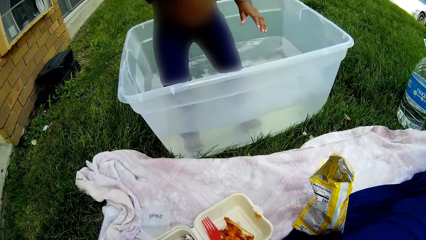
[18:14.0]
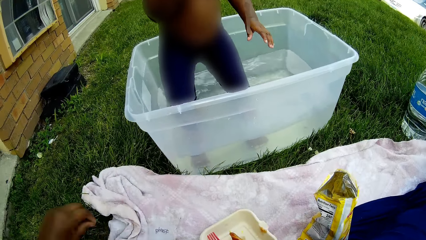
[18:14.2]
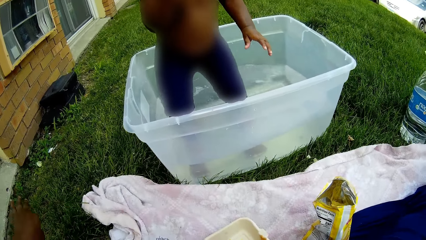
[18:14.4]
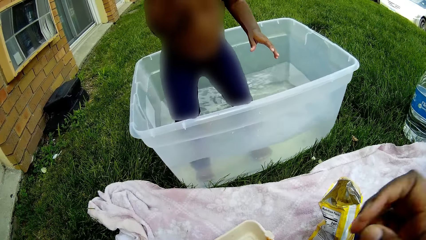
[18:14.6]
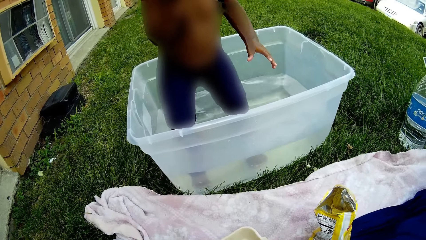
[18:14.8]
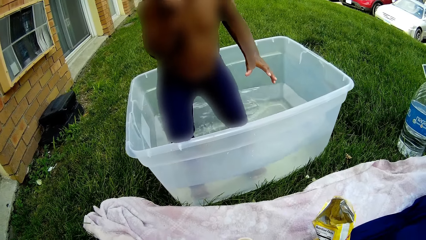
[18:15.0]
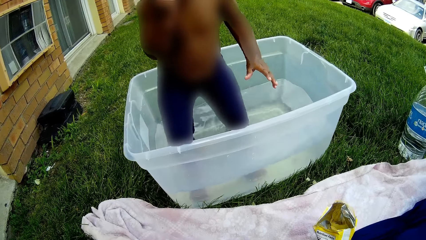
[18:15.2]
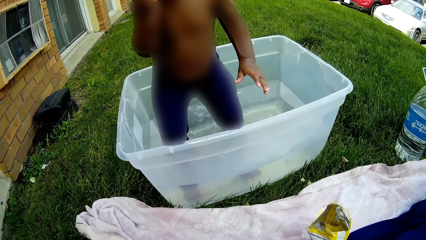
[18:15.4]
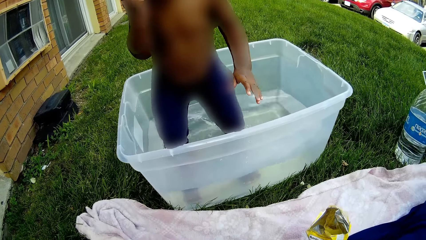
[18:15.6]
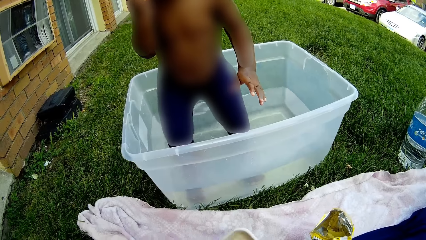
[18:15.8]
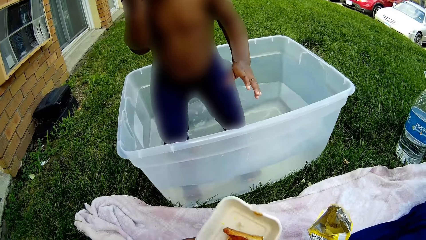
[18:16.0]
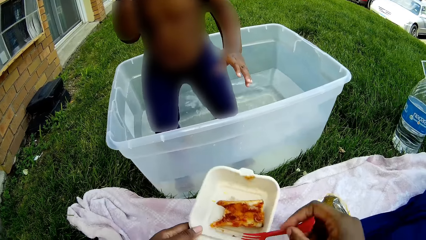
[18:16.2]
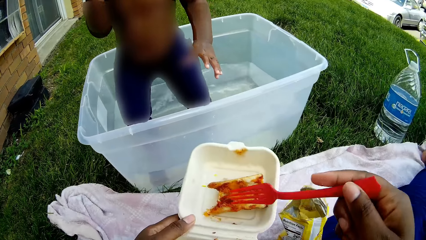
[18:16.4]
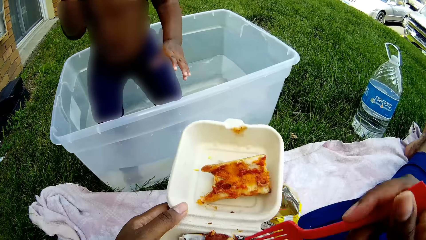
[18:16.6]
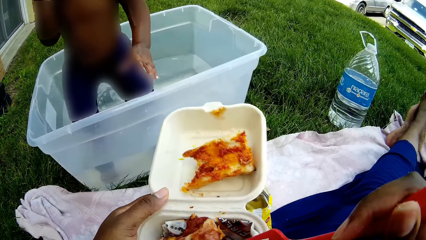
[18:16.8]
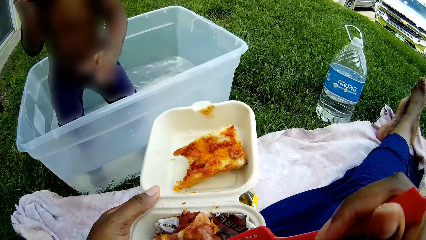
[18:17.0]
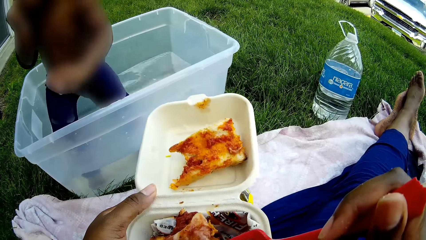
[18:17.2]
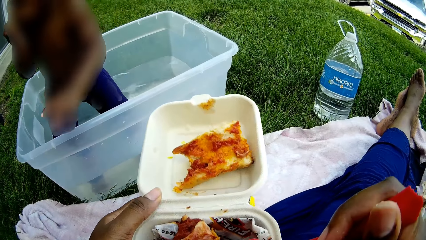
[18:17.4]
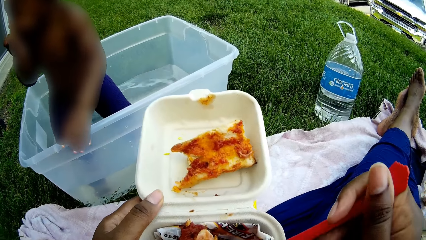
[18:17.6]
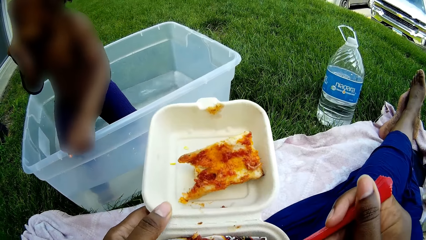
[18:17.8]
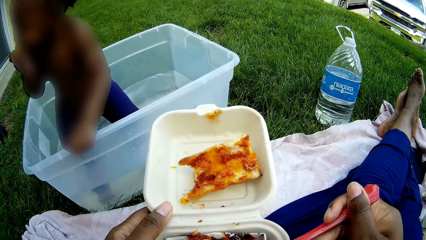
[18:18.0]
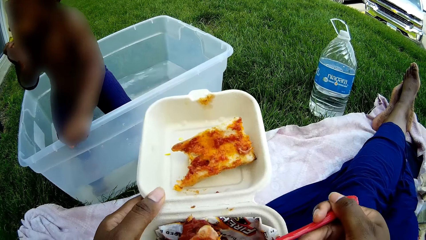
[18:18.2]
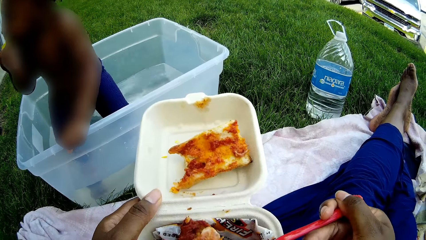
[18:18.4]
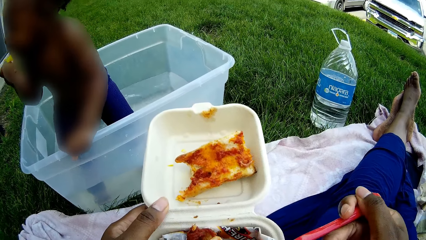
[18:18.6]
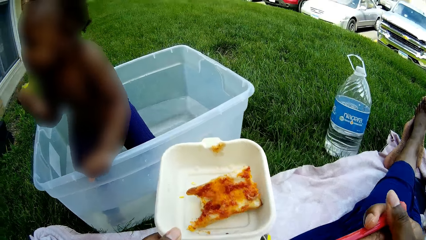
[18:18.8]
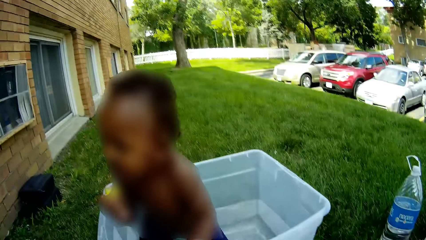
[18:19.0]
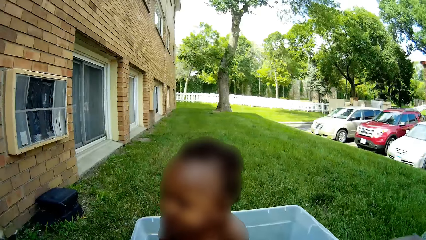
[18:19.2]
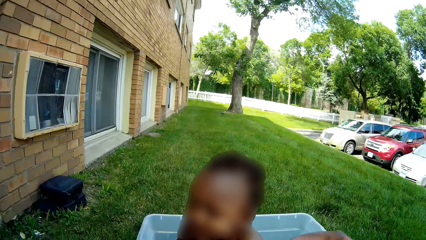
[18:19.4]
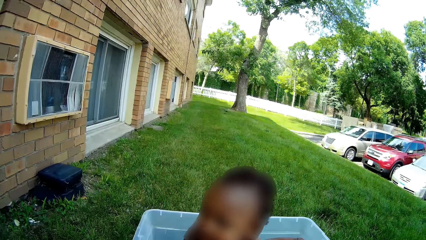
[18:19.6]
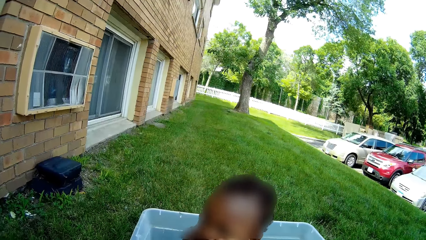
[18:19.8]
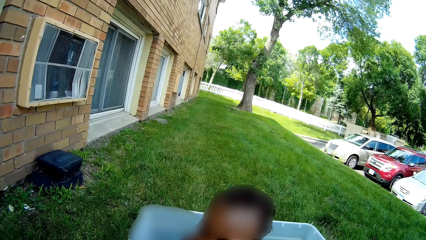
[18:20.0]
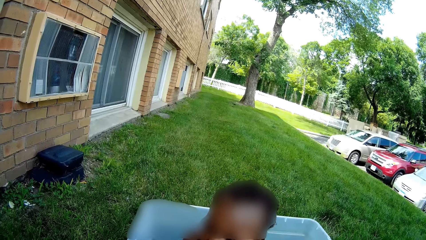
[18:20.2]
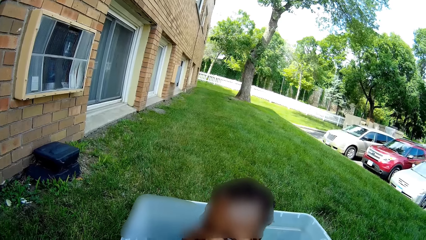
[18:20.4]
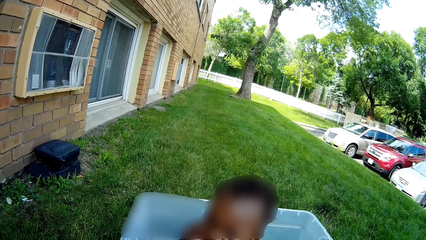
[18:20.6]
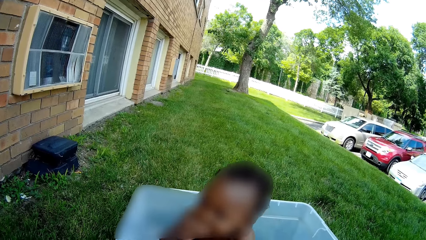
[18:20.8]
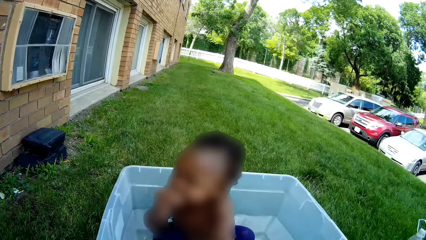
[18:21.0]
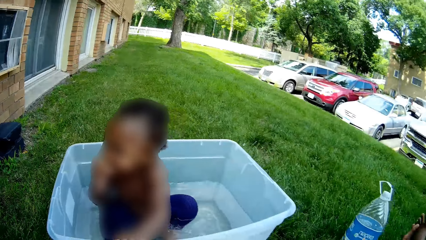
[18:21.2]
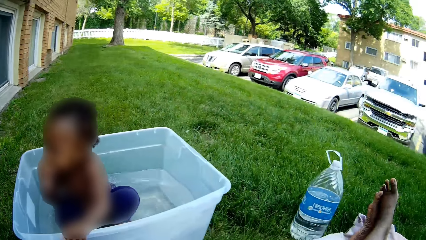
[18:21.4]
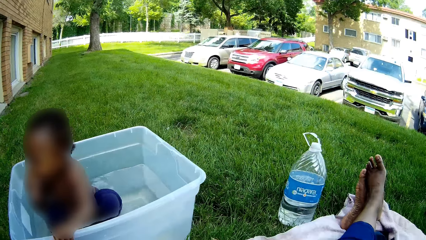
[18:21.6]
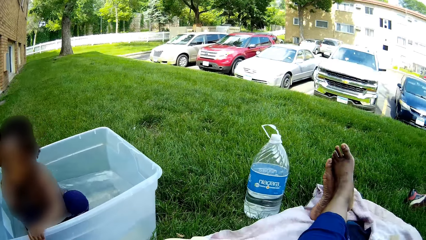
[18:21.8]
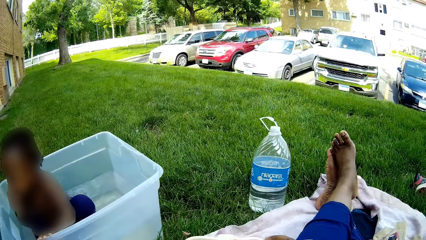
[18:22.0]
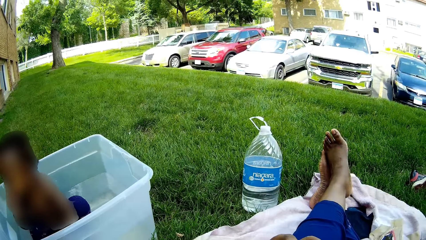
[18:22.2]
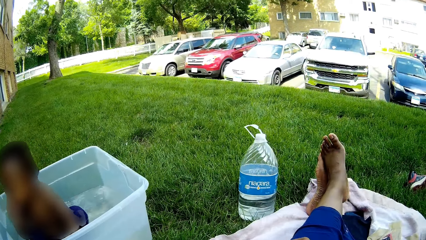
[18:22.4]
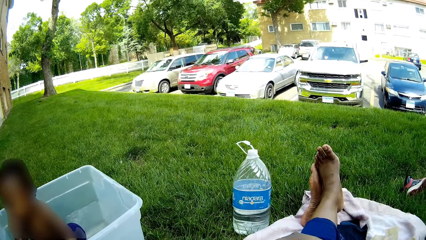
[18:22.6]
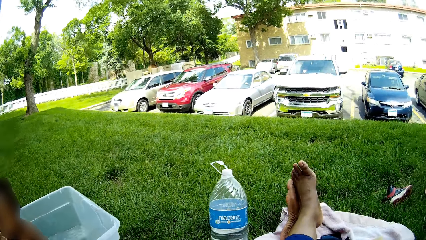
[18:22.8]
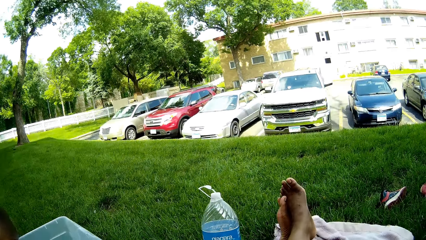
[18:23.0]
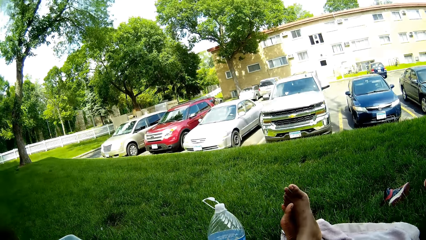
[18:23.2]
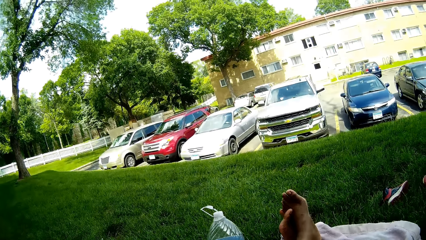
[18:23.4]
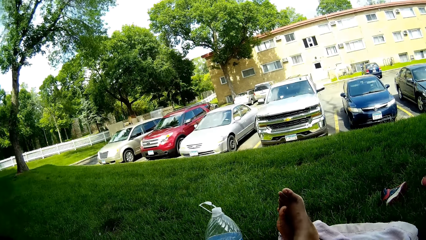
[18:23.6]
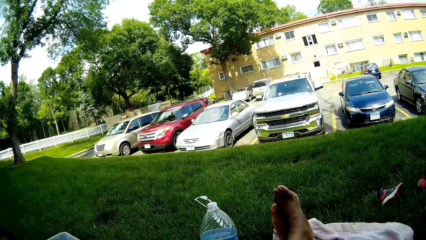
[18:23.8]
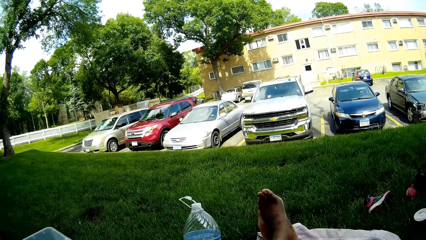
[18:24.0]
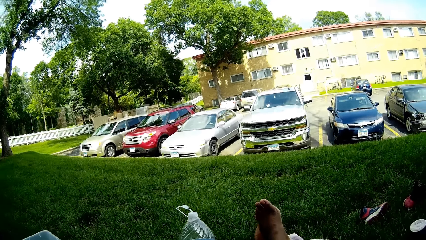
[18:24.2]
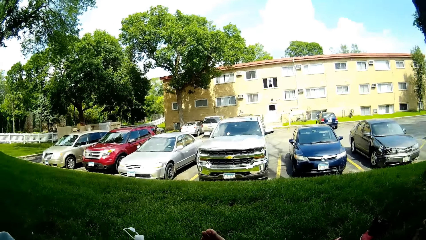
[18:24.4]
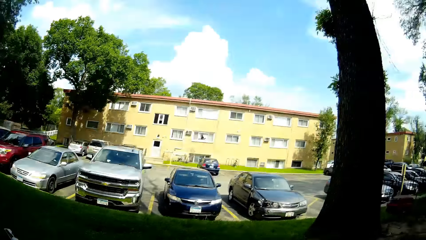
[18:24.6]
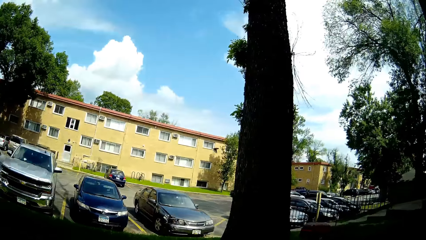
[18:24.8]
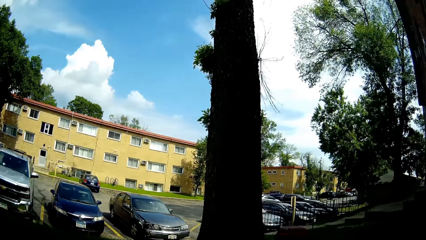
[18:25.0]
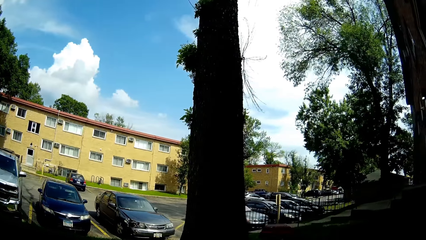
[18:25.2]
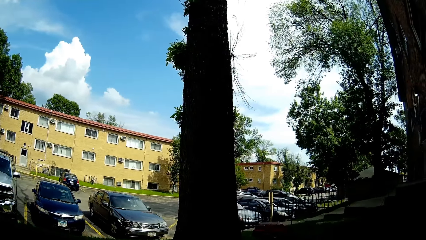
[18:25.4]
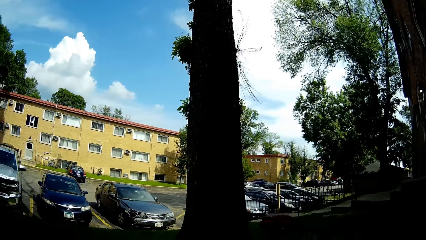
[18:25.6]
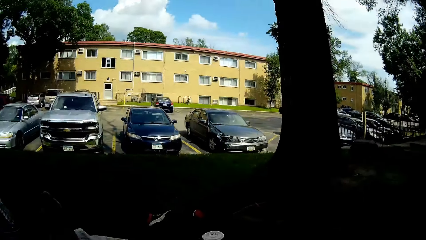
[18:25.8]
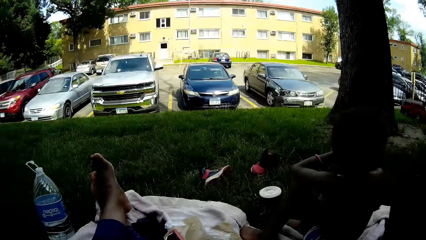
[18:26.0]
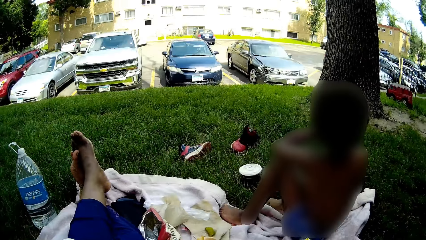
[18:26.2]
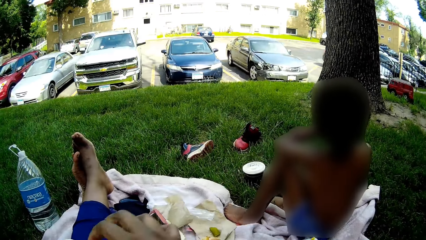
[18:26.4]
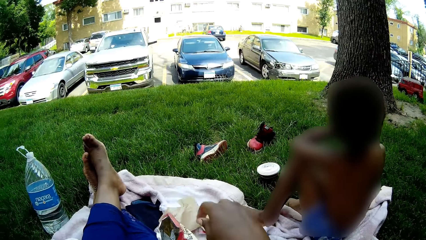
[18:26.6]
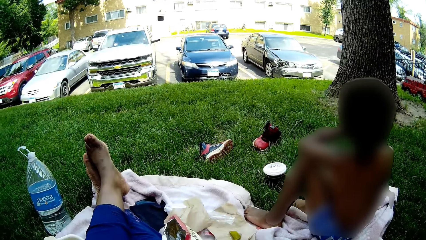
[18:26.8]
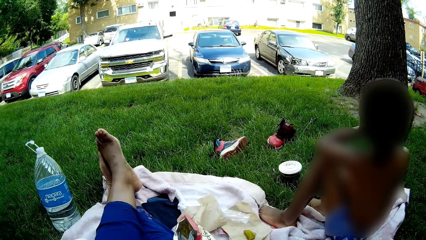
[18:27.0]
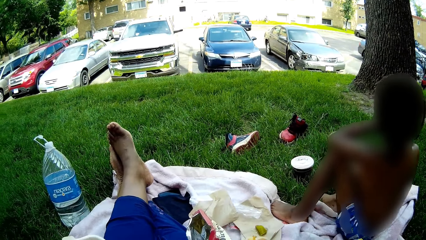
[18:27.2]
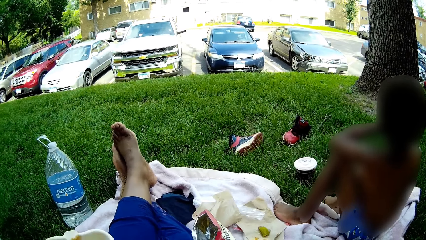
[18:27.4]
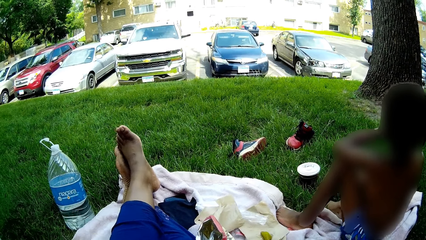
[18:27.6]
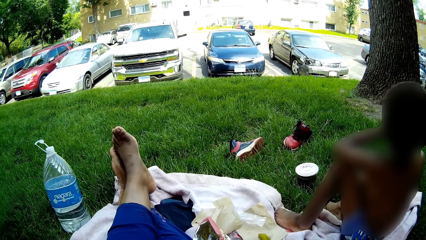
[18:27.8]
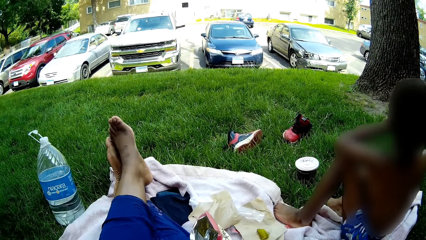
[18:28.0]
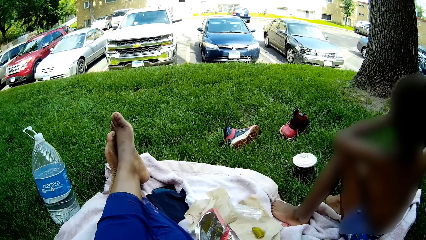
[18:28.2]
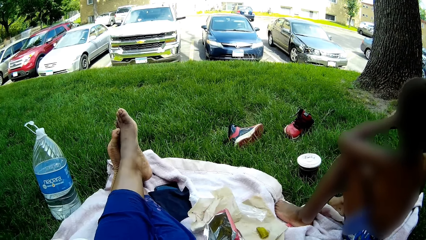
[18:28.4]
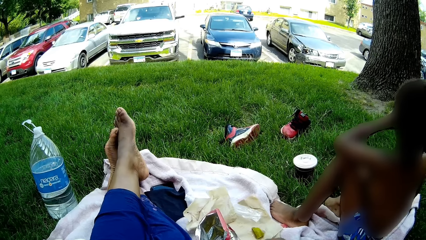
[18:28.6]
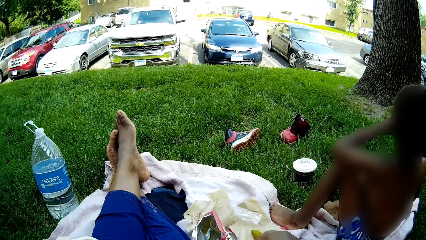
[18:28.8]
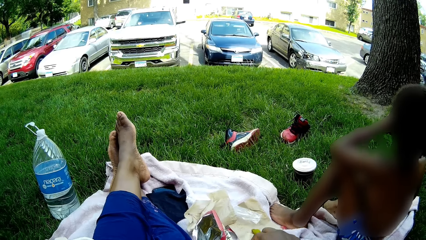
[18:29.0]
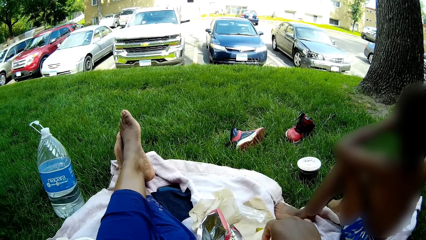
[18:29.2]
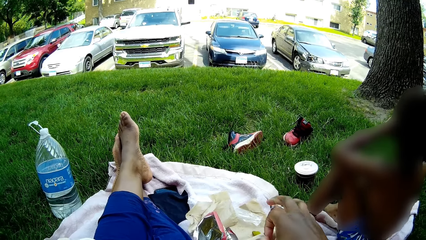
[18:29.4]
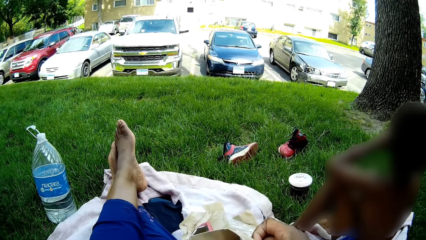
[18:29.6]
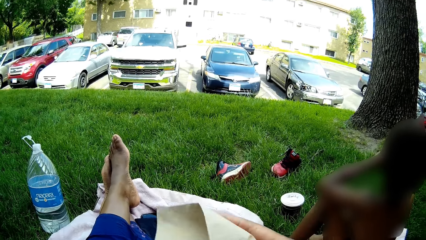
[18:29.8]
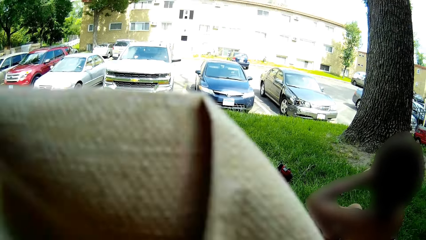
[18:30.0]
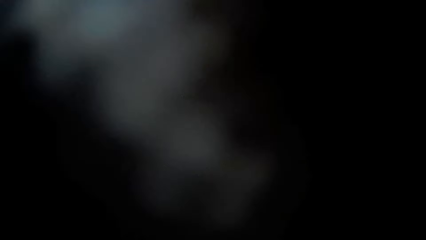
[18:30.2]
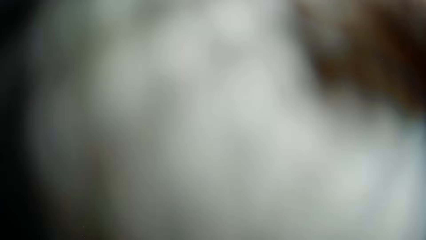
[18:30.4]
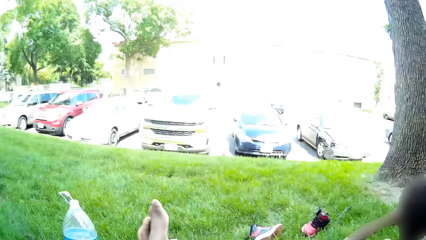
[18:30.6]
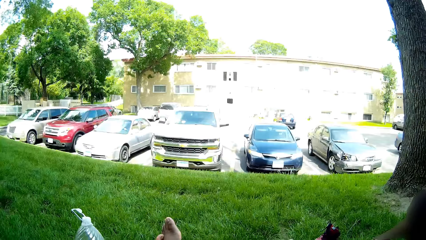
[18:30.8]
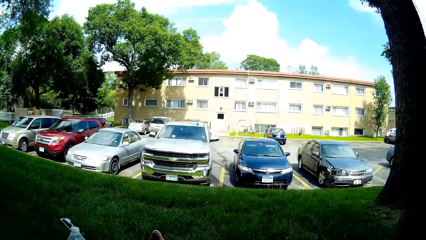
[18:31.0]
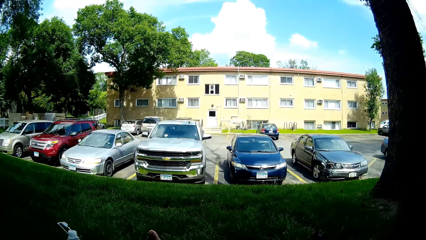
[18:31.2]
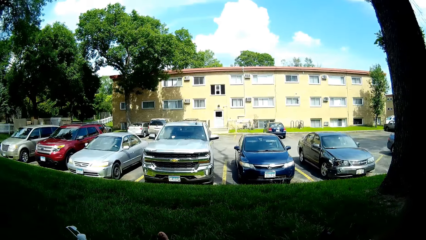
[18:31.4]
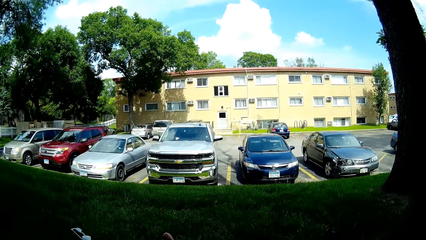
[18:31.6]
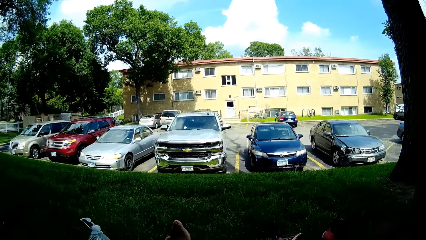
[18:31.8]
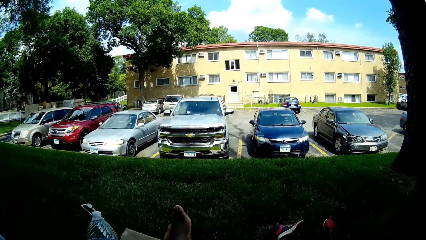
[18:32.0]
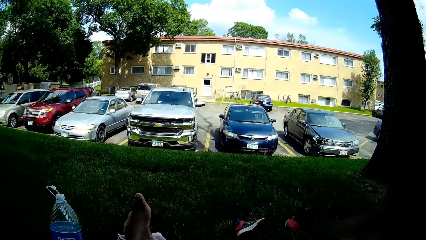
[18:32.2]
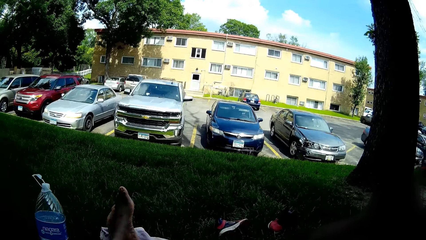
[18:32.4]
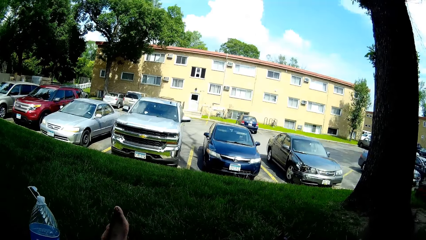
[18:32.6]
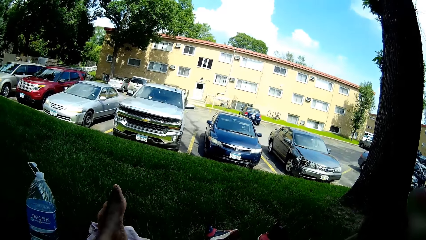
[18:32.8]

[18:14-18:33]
The camera wearer throws a piece of paper with her left hand. She picks up a plate of food from the floor with her hands. She eats snacks. She takes food from the plate with a fork in her right hand. A boy sits on a shawl. The camera wearer raises snack wrappers and drops the snack wrappers.
